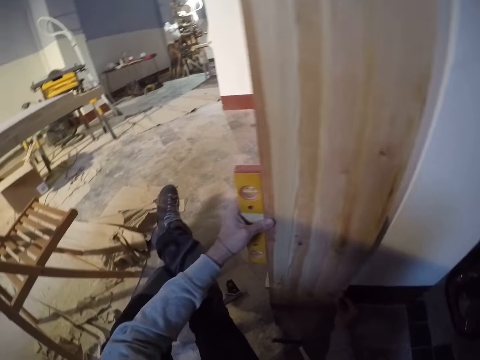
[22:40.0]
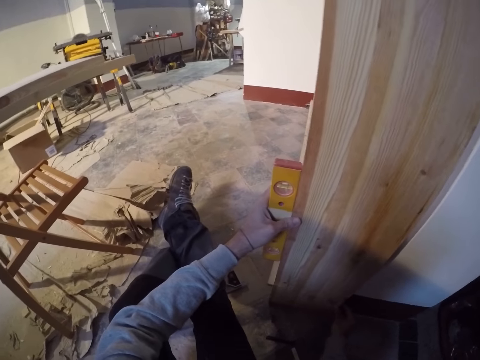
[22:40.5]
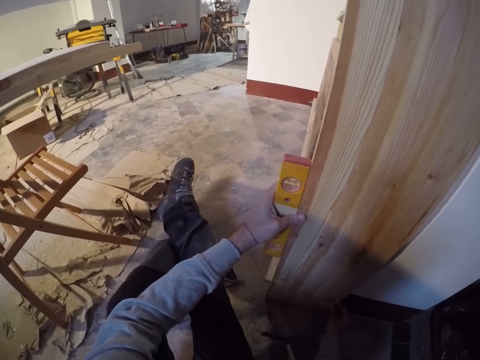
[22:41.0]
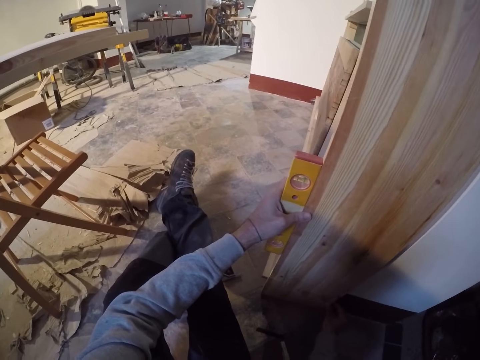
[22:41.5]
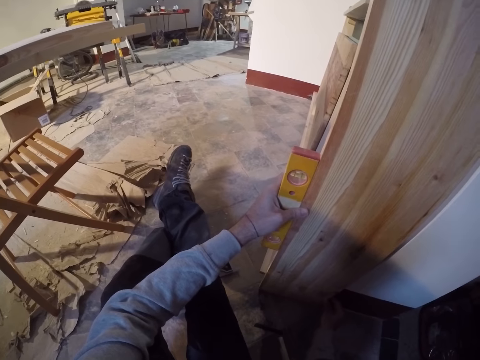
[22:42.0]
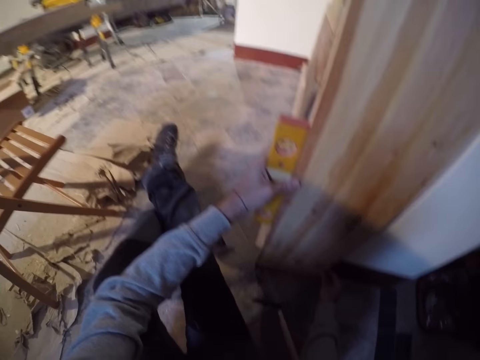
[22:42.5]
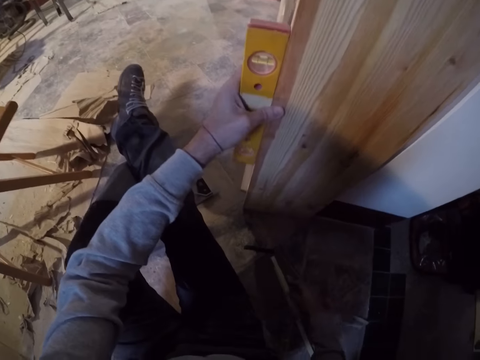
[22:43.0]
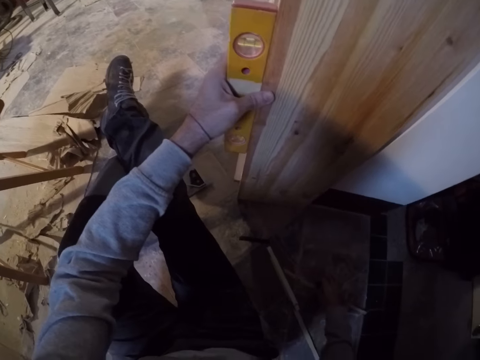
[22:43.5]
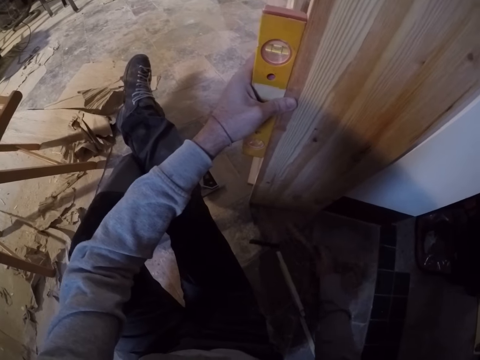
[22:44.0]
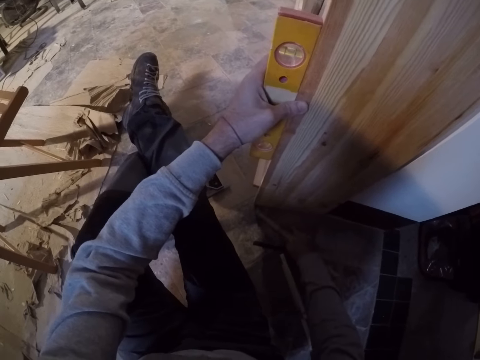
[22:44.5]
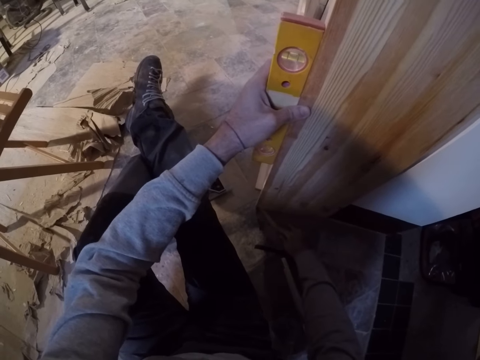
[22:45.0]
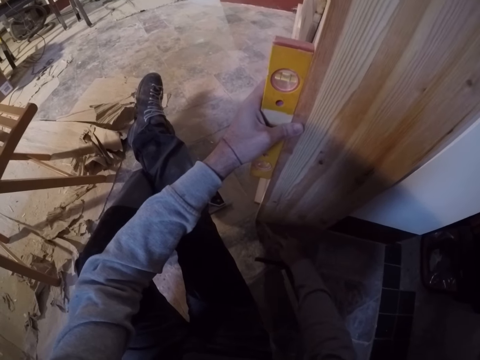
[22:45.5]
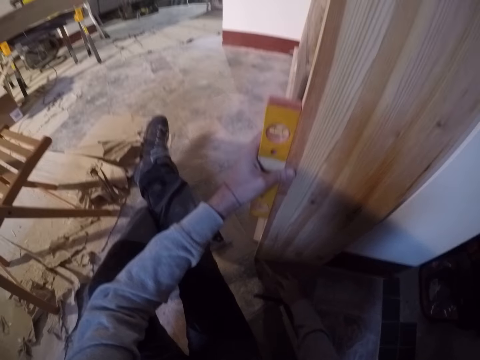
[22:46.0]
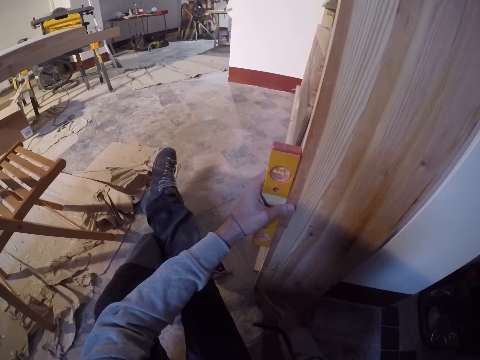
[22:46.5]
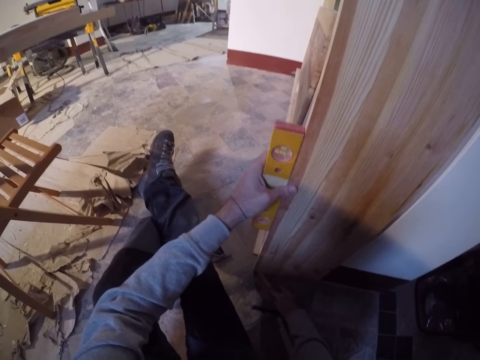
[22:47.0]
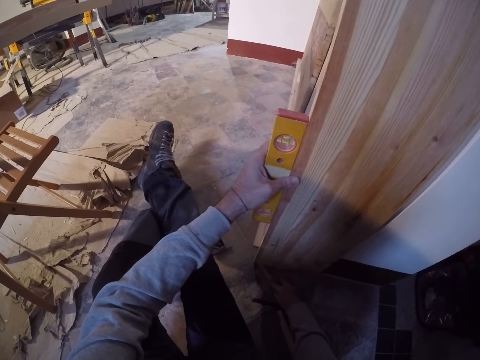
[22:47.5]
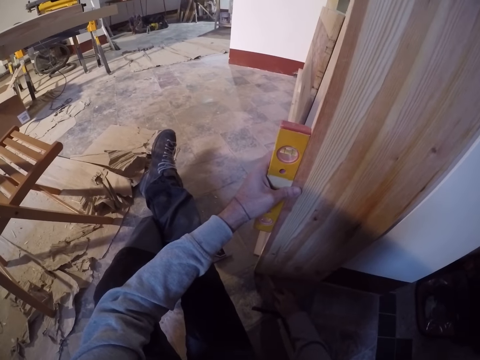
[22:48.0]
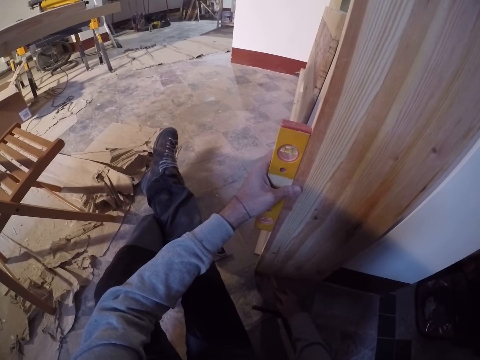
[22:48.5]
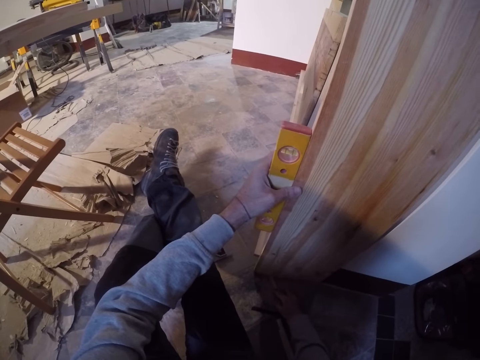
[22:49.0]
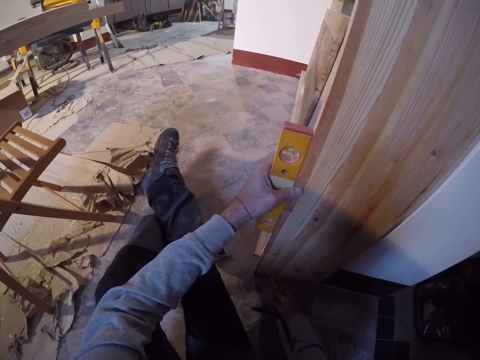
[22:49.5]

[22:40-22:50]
The camera wearer picks a piece of wood from the floor.

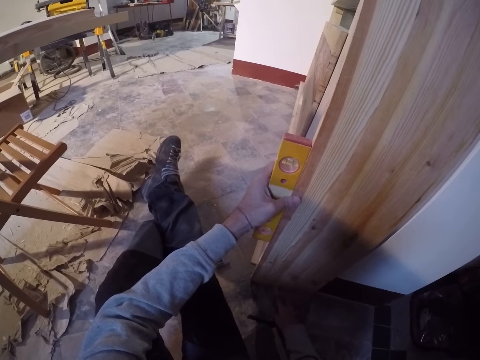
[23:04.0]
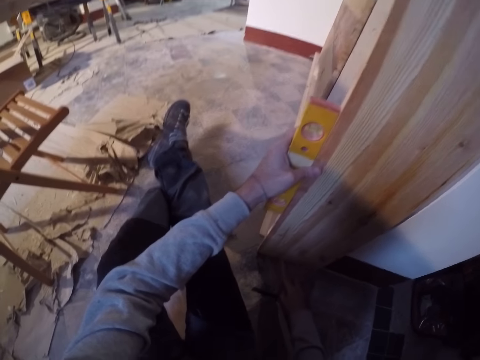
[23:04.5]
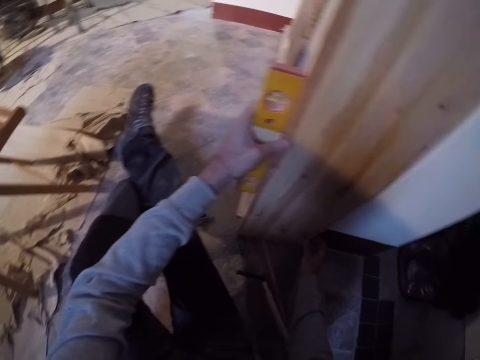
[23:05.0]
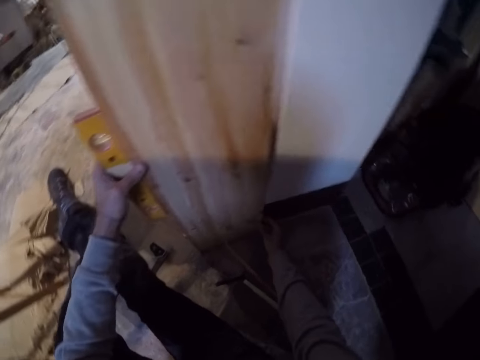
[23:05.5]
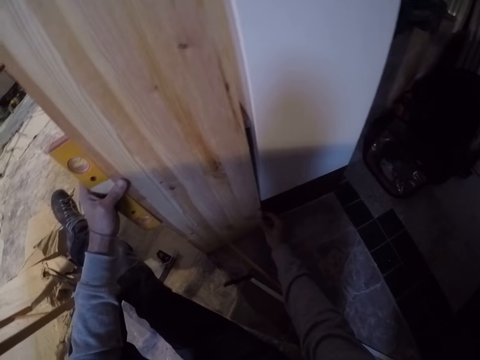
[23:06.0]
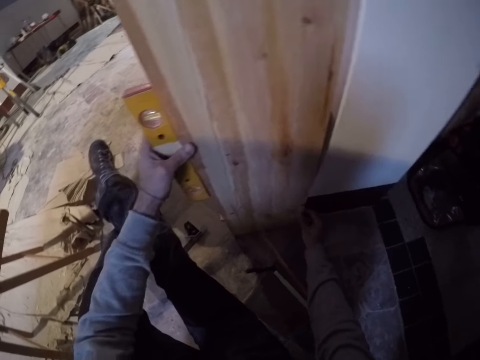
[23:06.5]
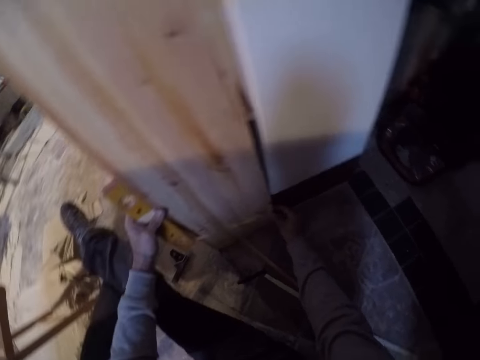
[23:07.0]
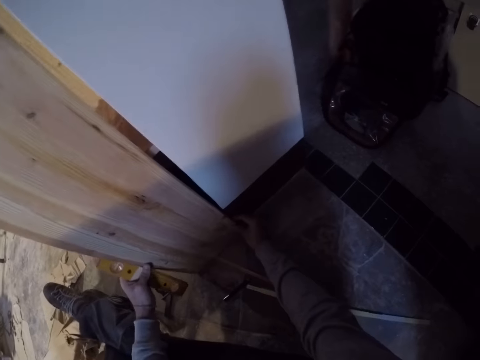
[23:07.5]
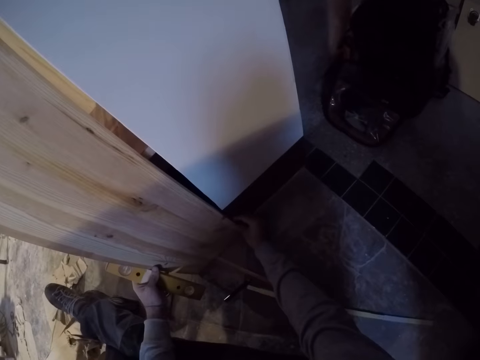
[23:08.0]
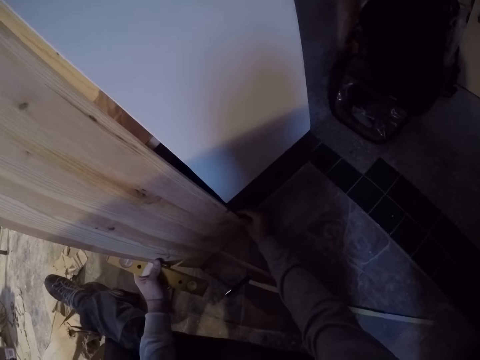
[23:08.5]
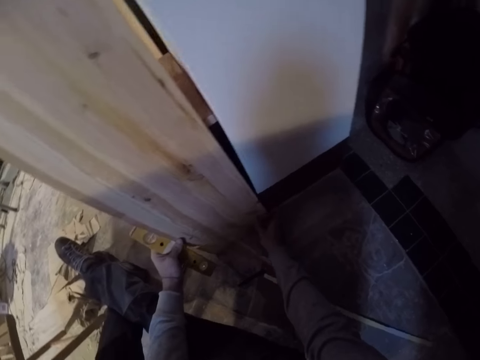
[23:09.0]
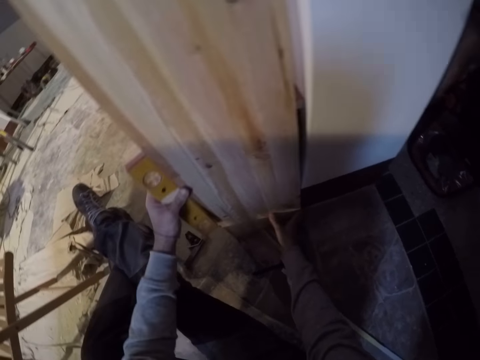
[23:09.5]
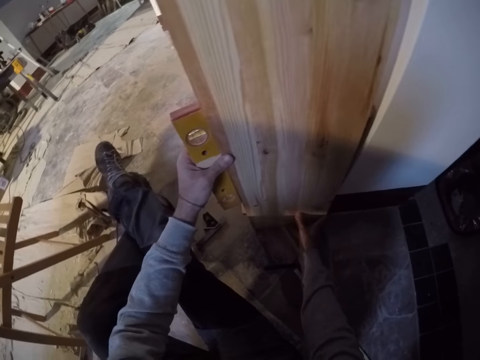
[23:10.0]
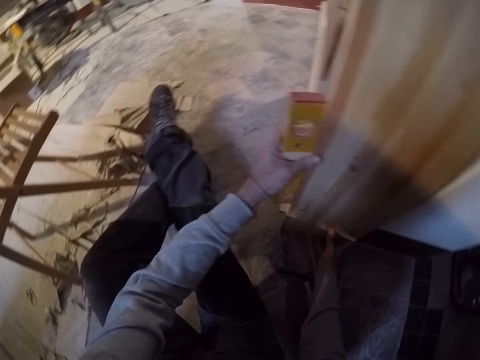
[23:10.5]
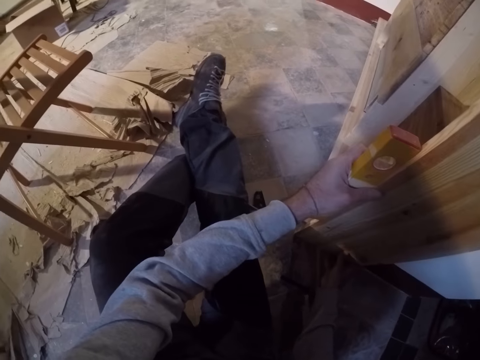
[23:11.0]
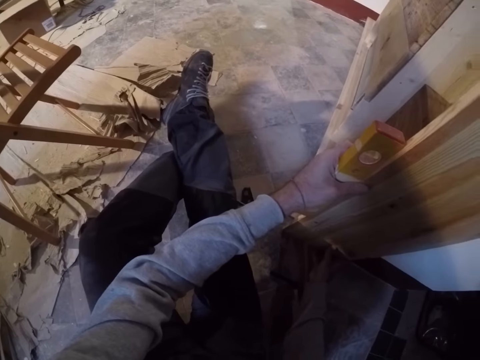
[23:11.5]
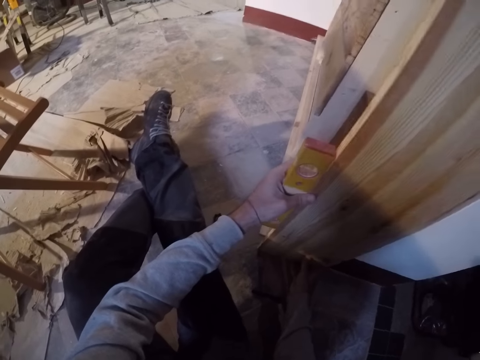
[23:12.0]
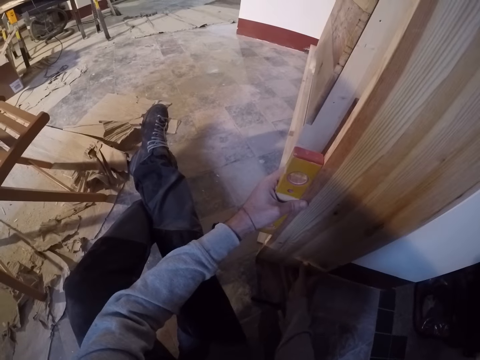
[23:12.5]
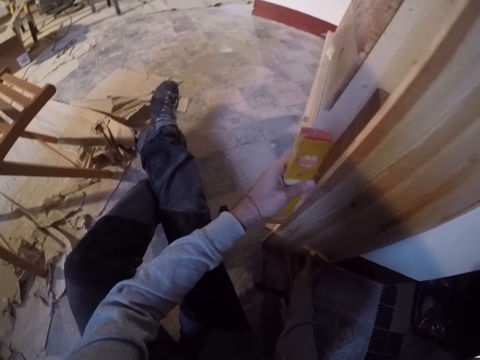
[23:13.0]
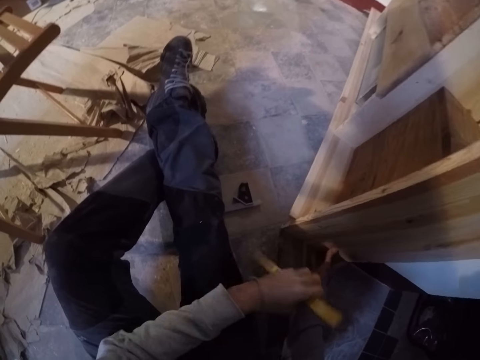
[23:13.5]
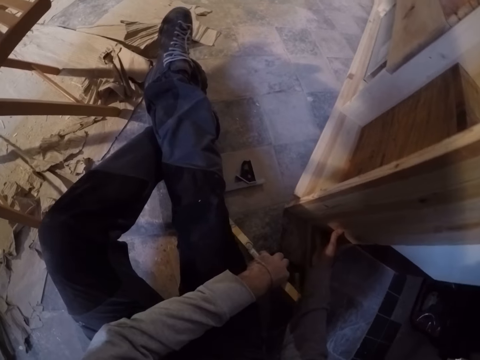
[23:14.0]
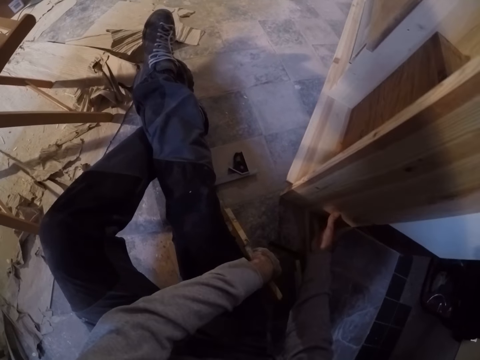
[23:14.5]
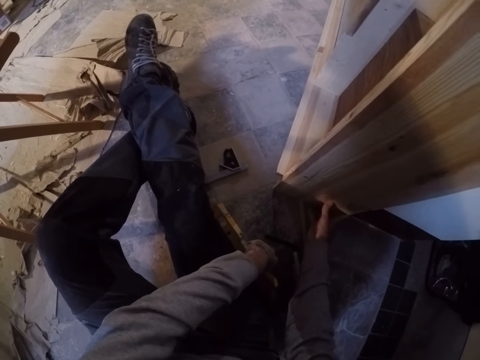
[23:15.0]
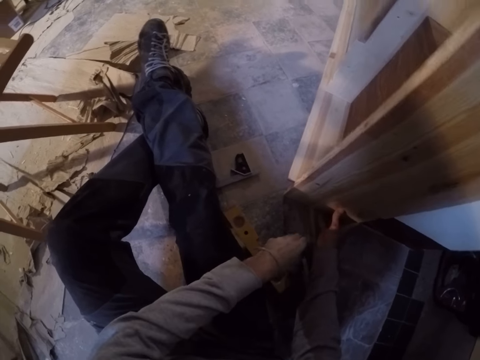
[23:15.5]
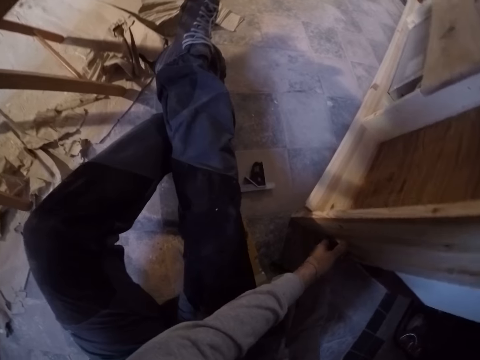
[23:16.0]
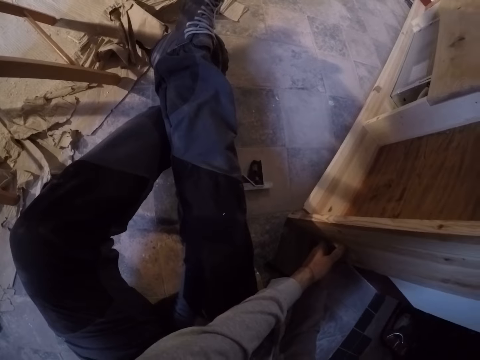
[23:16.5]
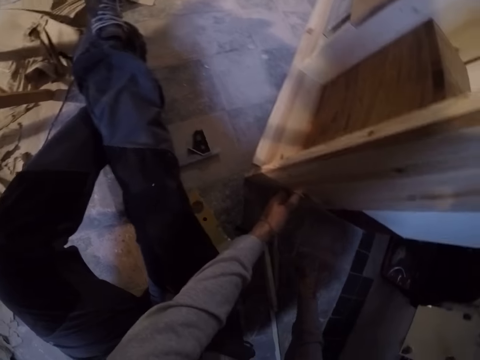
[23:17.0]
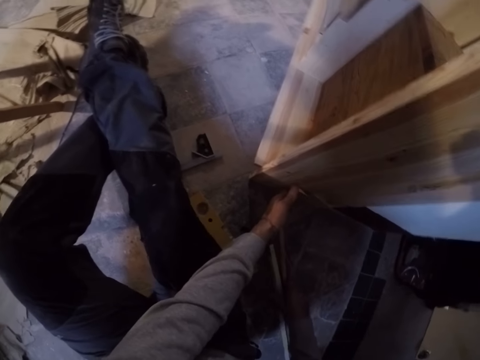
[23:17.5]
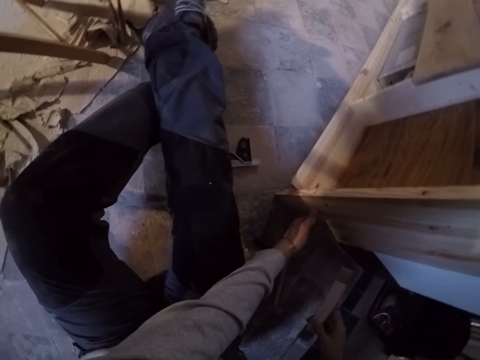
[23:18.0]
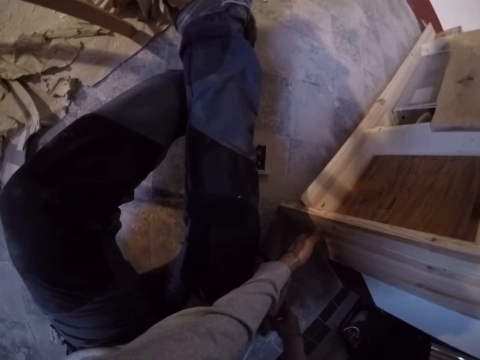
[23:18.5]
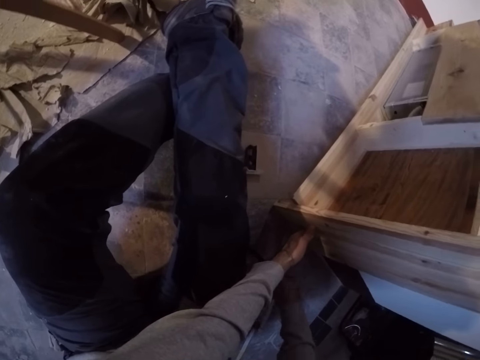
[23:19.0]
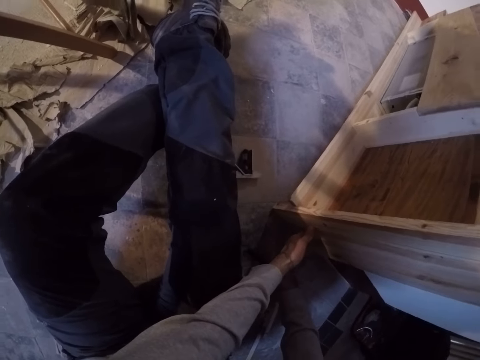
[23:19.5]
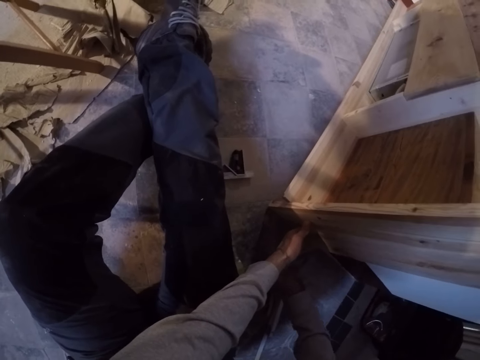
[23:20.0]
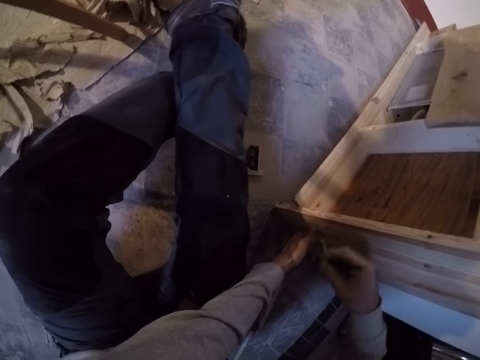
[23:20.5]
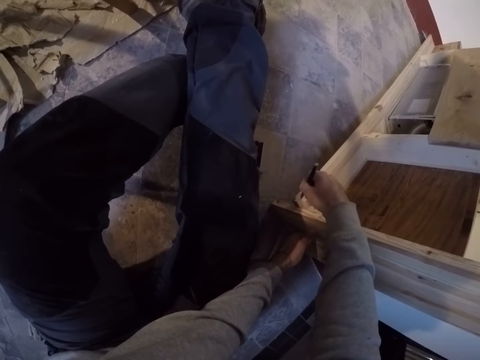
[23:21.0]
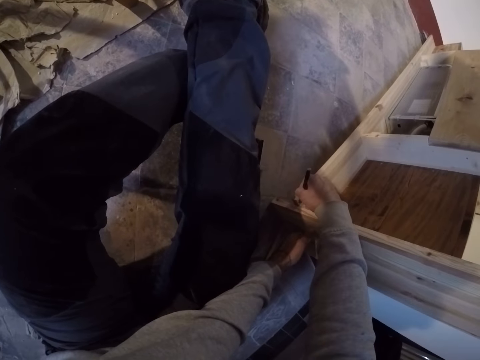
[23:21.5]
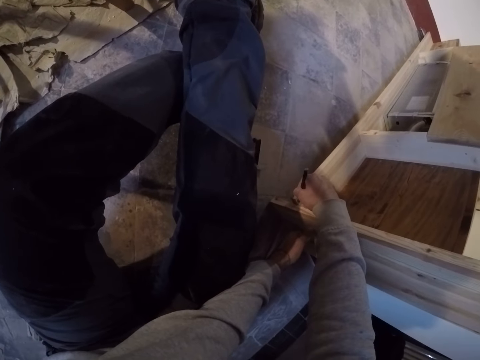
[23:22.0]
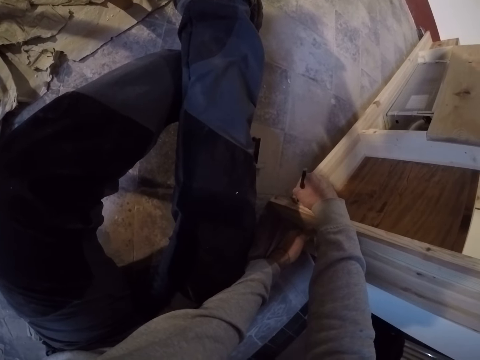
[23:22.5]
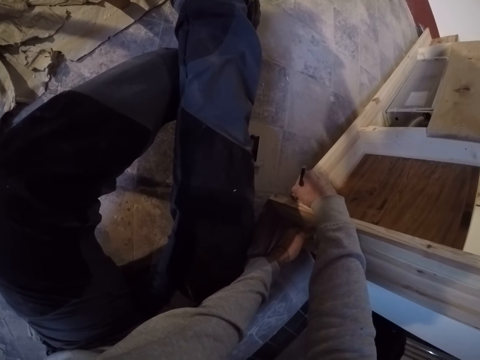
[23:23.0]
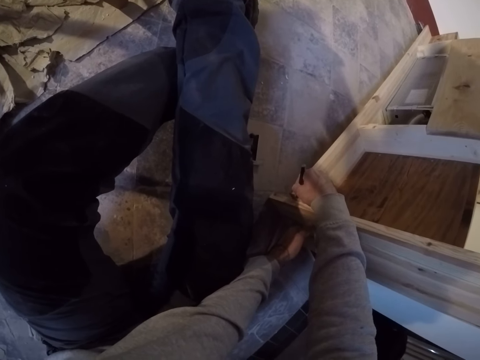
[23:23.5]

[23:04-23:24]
The camera wearer measures the piece of wood on the floor with the level by the side of the wood in his left hand. He holds the wood. He drops the level in his left hand on the floor. He holds a mark on the piece of wood on the floor with his left hand. He picks up a ruler on the floor with his right hand. He picks up a pencil on the floor with his right hand. He fixes the wooden cabinet. He makes a mark on the piece of wood on the floor with the pencil in his right hand.
